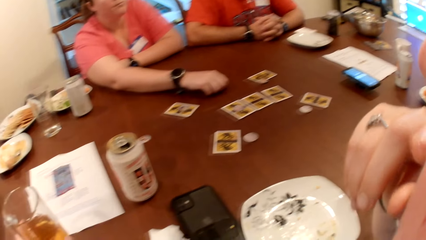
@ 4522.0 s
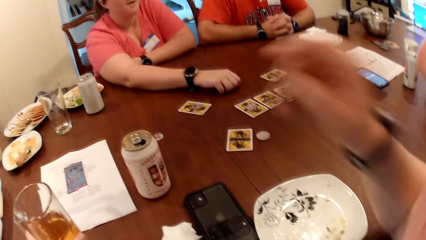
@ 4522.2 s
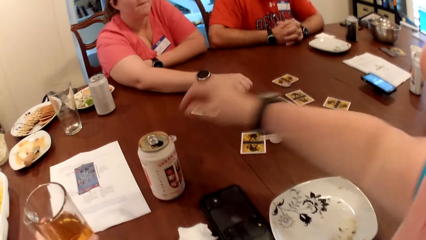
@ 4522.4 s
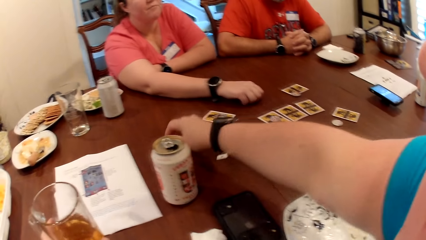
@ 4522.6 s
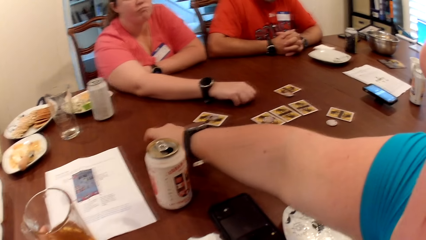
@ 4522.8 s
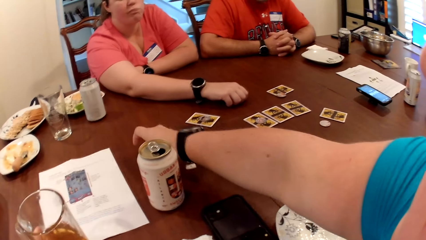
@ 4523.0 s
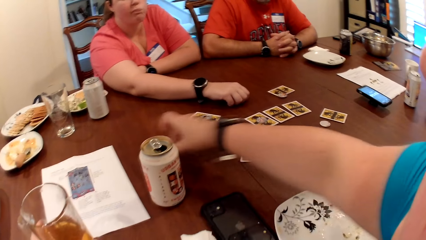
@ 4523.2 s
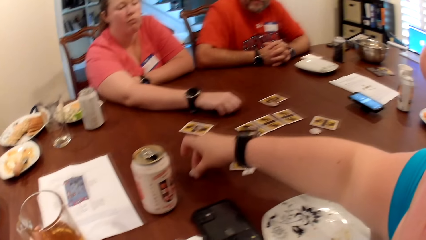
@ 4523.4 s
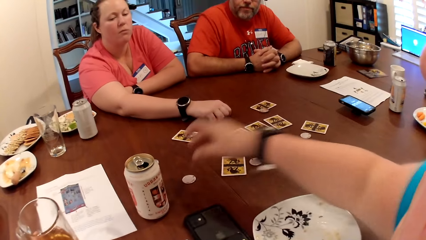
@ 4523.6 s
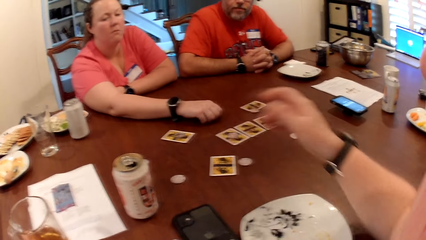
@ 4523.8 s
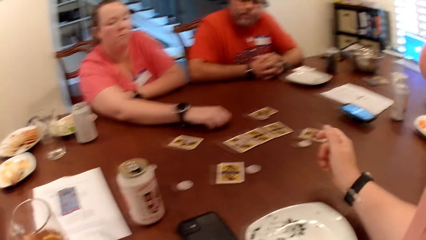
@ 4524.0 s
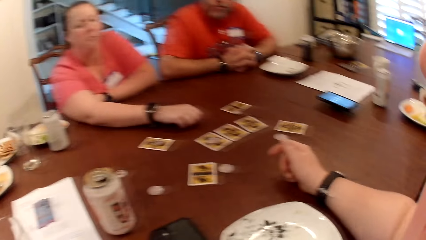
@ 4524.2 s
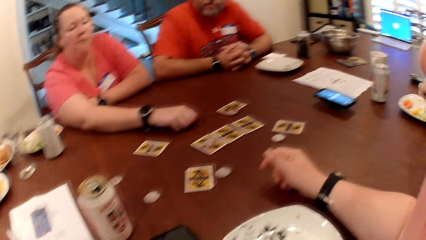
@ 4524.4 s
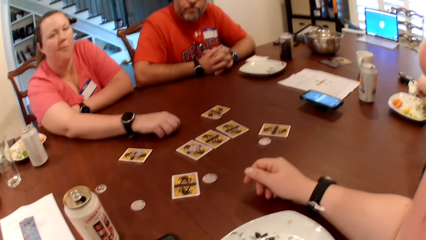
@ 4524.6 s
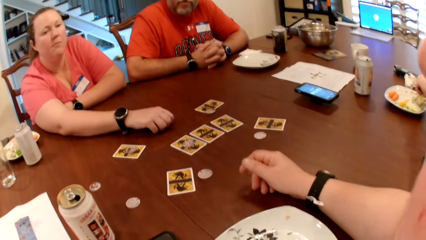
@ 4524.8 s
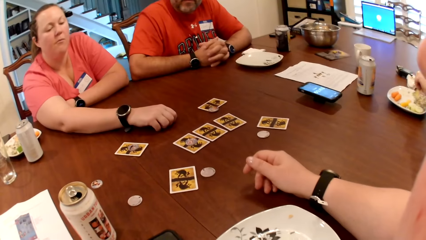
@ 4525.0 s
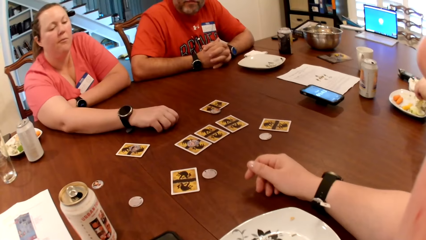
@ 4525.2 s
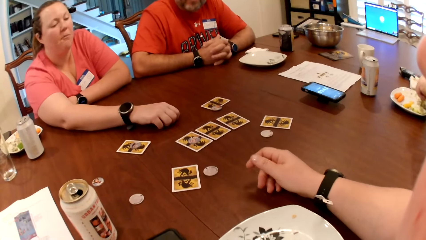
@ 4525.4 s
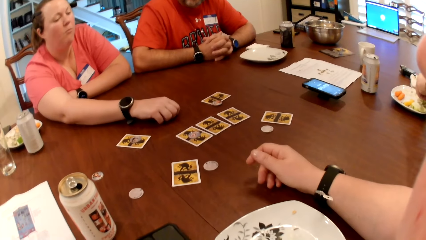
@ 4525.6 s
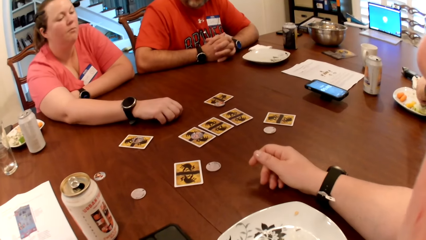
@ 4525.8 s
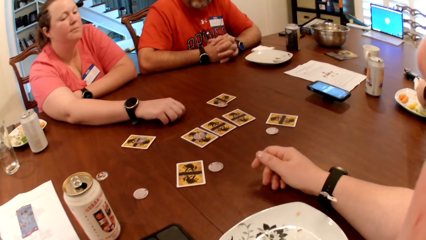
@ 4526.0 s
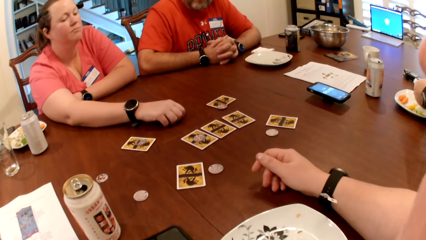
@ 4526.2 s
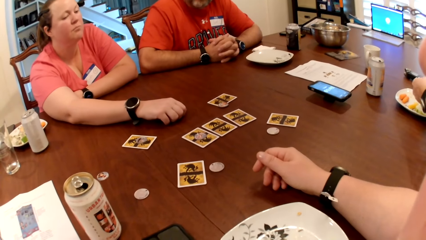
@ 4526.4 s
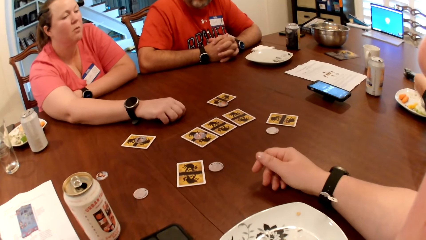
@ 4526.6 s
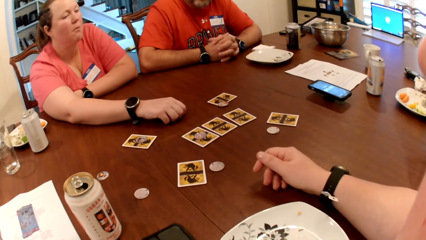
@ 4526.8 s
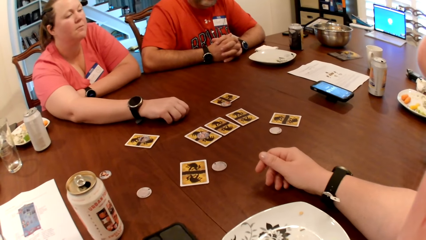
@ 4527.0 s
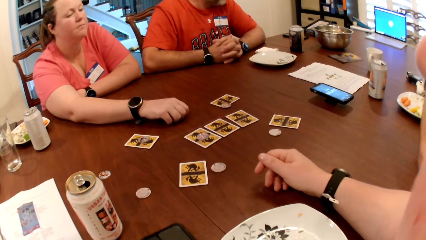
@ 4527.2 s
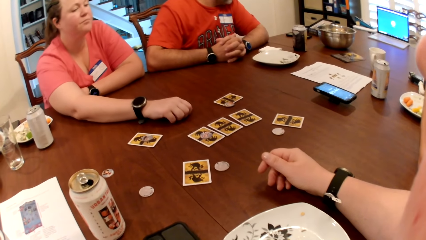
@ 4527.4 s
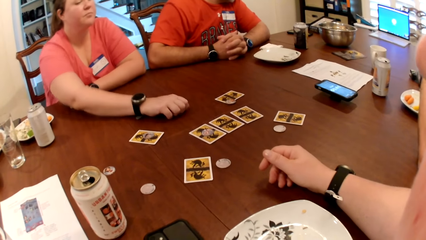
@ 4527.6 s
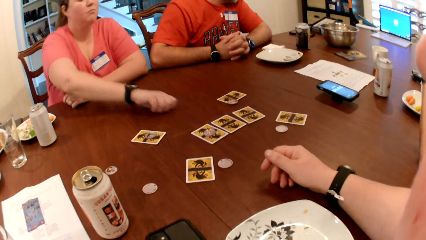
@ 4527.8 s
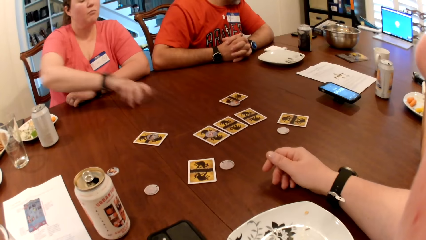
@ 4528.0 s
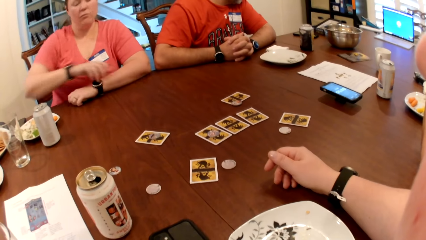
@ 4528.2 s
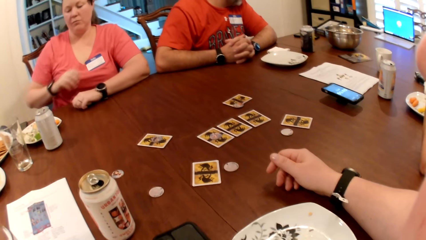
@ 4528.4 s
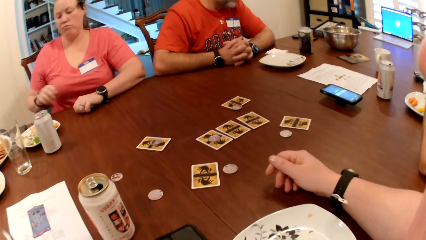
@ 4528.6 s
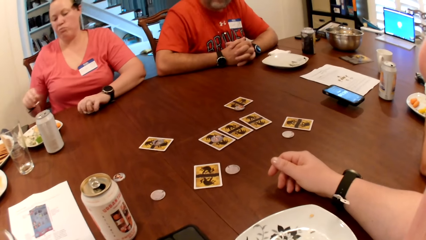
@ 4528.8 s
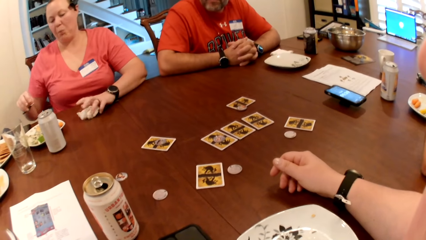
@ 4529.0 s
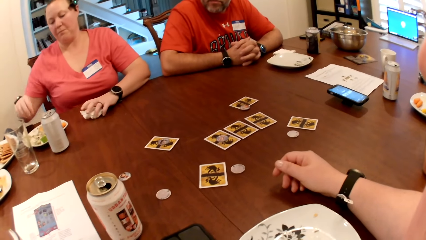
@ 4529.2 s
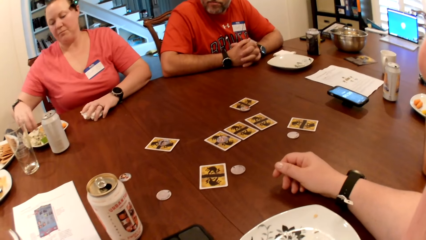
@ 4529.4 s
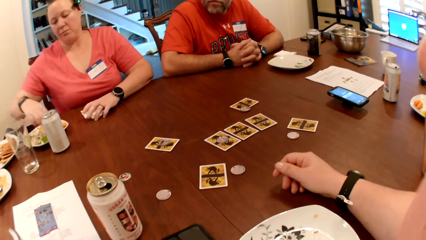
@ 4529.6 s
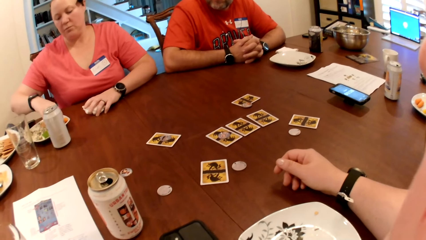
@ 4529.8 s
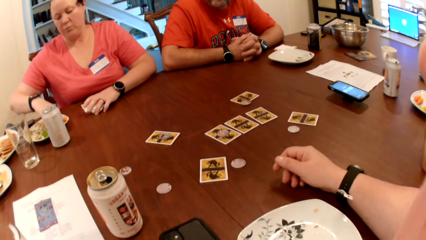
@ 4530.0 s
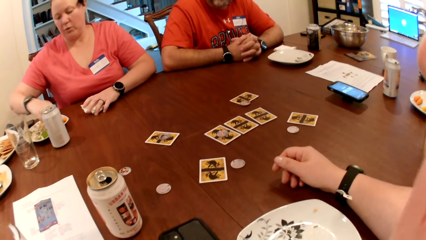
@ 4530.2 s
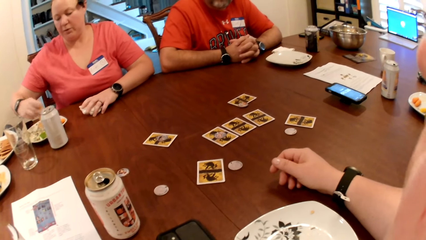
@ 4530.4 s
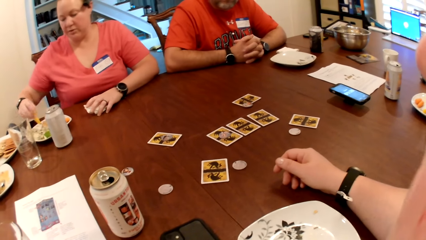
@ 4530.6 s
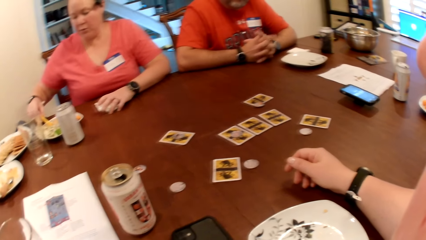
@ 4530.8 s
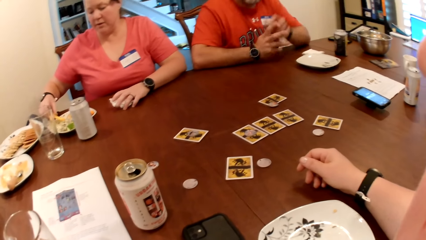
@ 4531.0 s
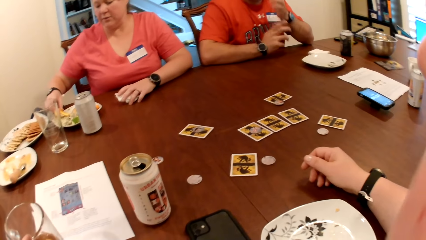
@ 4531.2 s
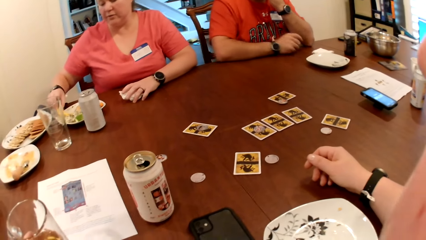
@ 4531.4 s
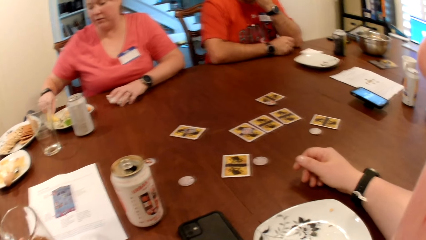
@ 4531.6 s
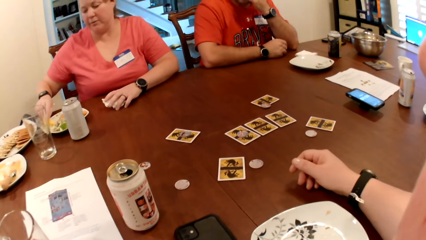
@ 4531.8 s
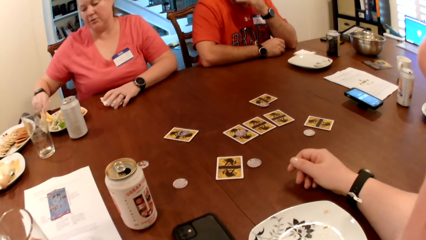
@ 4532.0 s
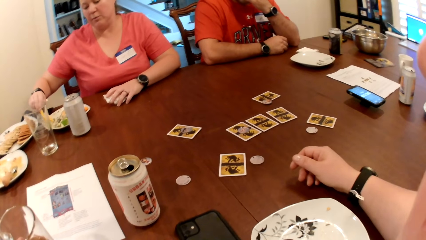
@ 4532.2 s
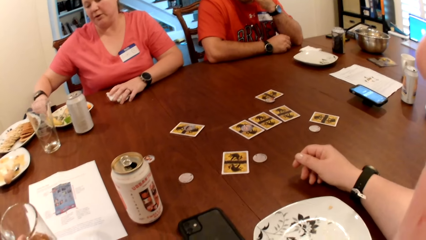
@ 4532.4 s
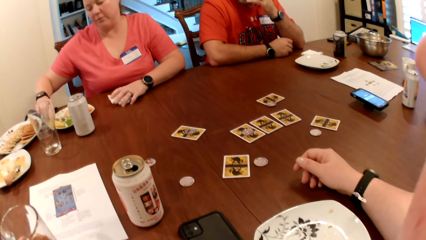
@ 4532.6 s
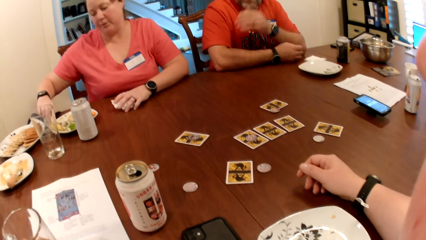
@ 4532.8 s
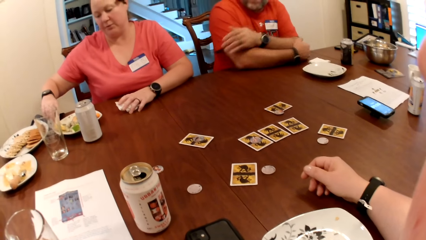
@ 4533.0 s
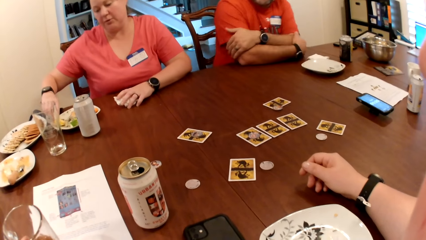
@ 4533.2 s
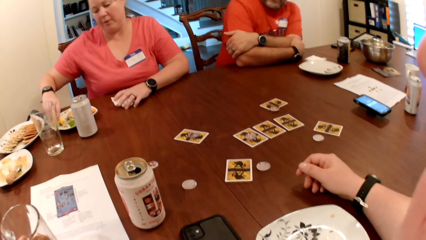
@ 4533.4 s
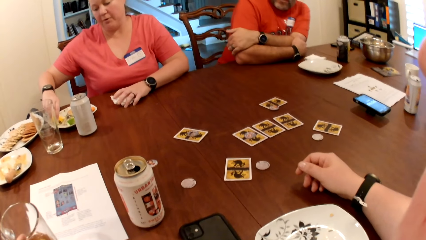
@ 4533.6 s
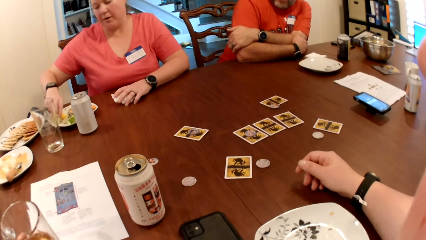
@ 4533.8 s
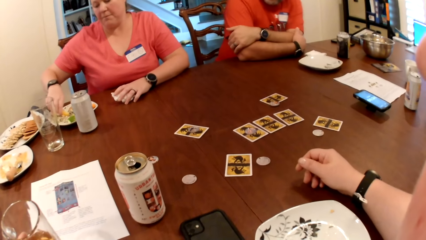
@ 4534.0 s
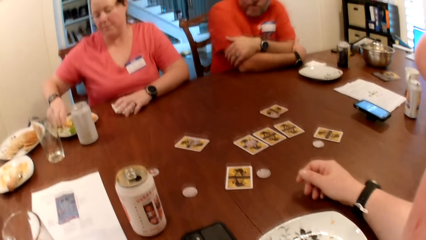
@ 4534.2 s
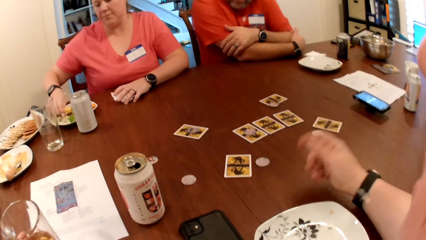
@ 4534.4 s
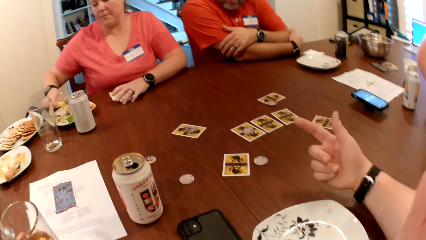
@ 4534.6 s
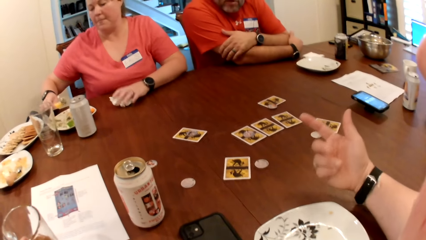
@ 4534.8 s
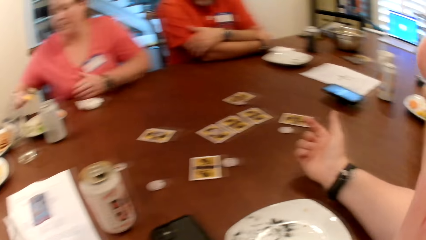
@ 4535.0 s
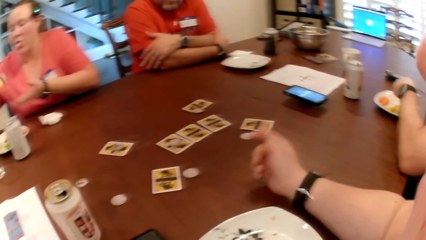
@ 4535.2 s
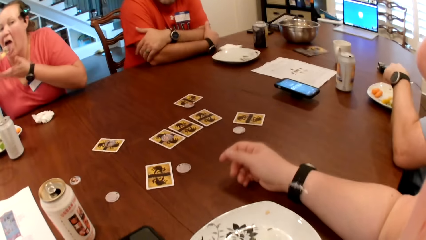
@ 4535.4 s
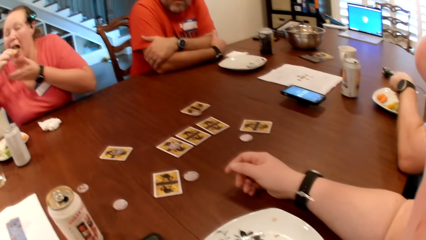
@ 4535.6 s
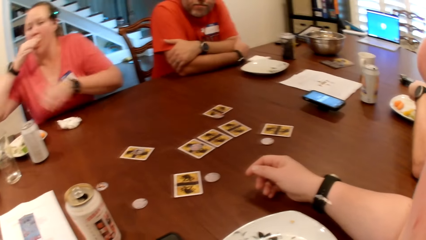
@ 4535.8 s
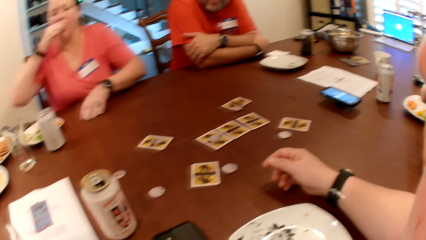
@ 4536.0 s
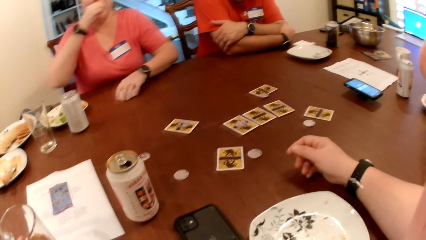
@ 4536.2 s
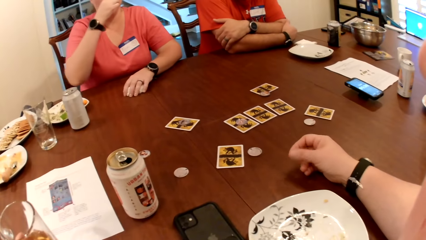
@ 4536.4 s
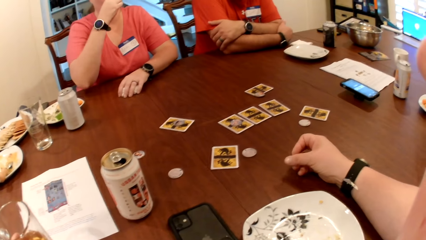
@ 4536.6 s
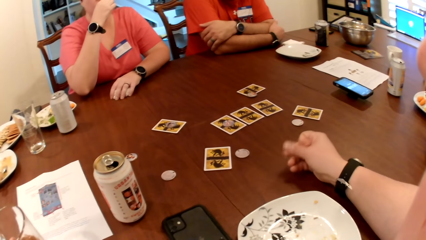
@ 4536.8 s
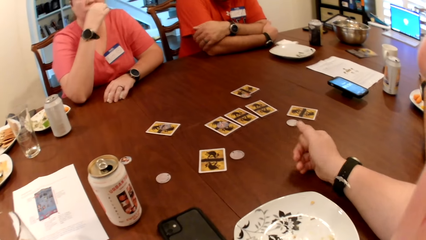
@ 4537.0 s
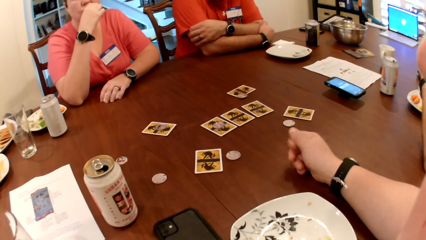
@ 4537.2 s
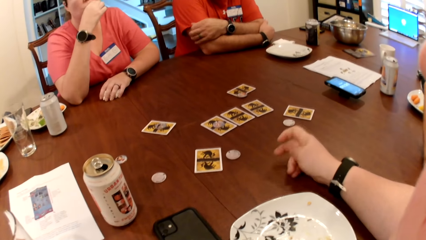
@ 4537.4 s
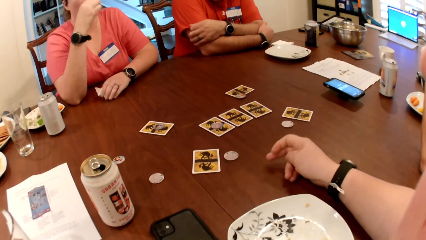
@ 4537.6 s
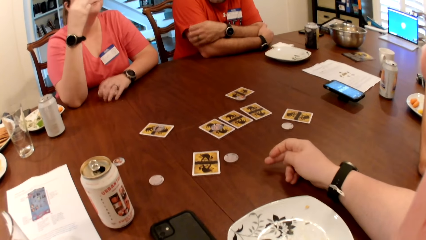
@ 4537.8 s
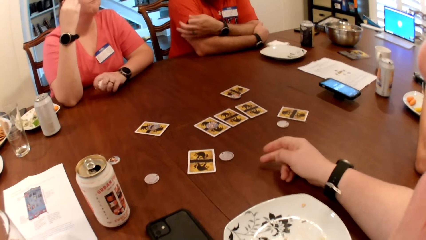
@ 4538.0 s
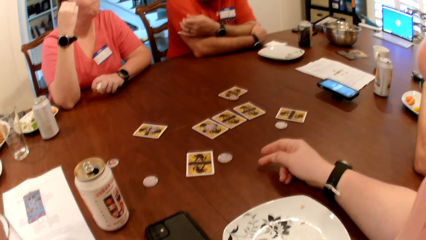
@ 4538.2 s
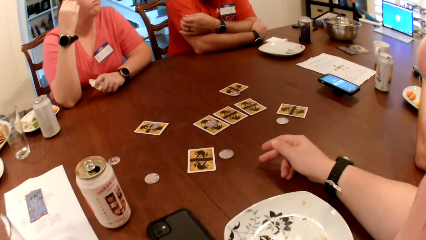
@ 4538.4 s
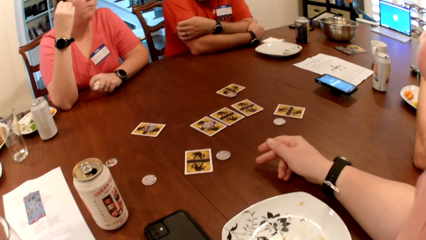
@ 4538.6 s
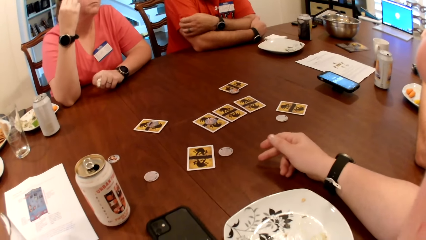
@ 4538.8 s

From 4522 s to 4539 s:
The camera wearer picks a poker chip from the table with her right hand. She moves a dice plate. She drops the poker chip on the table with her right hand. She stares at the cards. The man picks at his food with his left hand. The woman drops the paper towel on the table with her left hand. The woman picks a carrot from the plate on the table with her right hand. She picks sauce from the plate on the table with the carrot in her right hand. The camera wearer moves her hand. The woman eats the carrot with her right hand. The man picks at his food with his left hand. The woman picks the paper towel on the table with her left hand.
